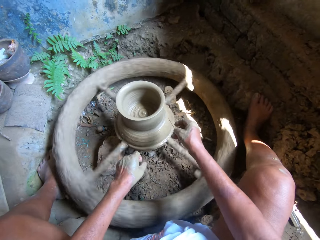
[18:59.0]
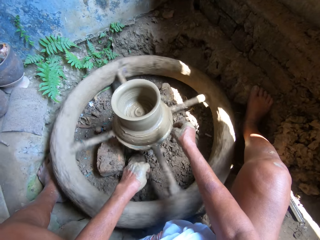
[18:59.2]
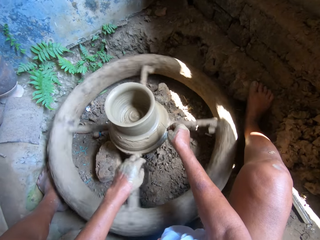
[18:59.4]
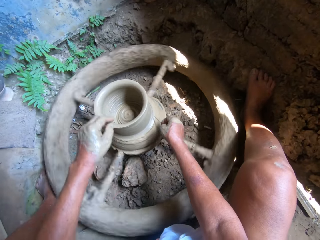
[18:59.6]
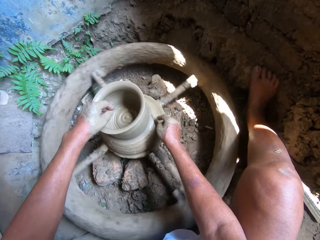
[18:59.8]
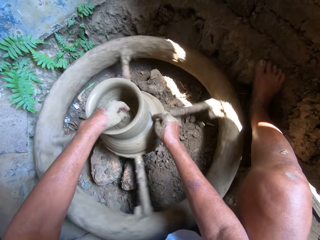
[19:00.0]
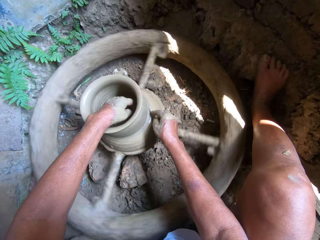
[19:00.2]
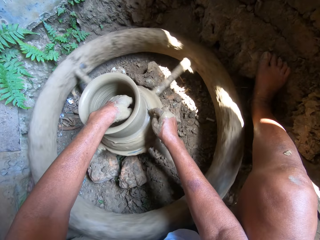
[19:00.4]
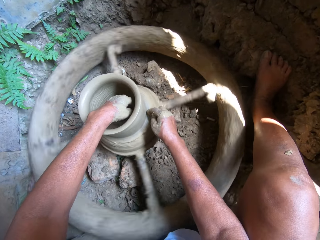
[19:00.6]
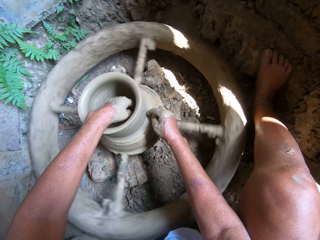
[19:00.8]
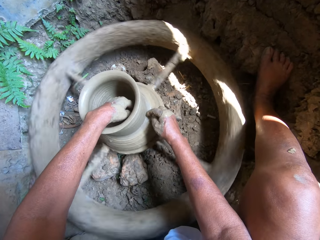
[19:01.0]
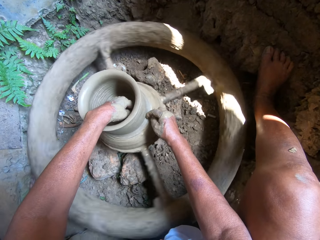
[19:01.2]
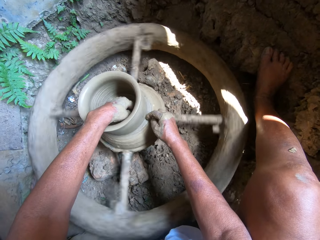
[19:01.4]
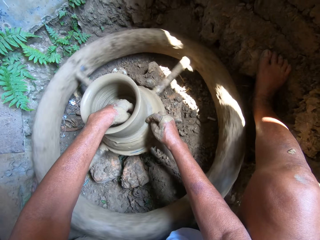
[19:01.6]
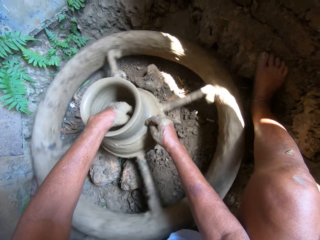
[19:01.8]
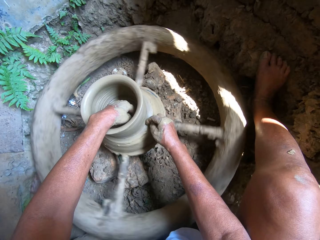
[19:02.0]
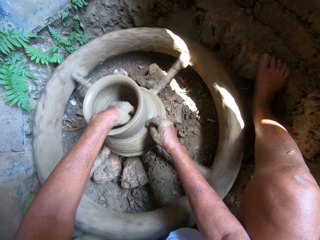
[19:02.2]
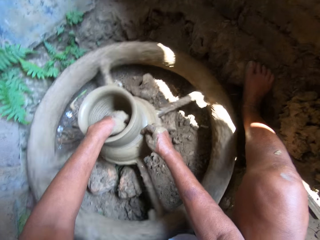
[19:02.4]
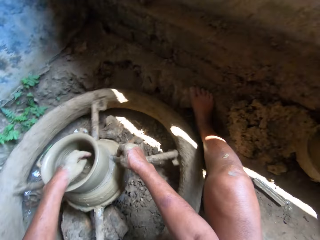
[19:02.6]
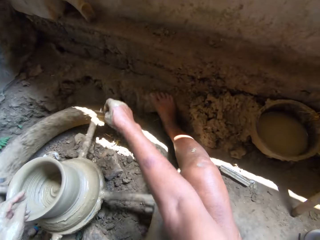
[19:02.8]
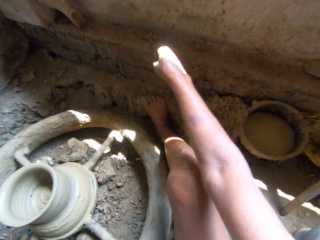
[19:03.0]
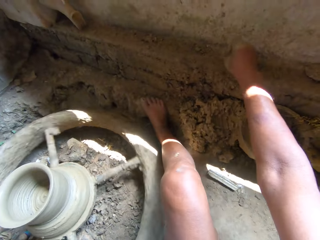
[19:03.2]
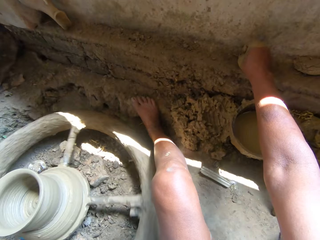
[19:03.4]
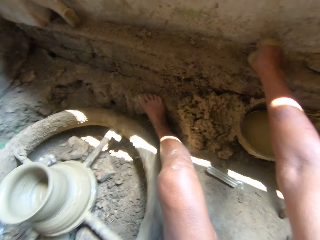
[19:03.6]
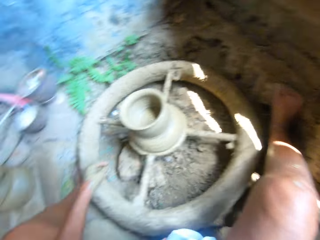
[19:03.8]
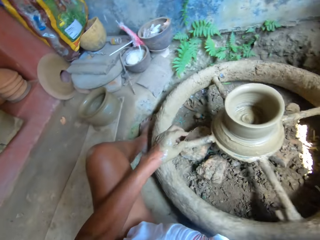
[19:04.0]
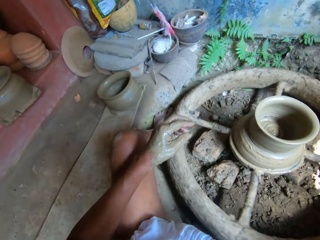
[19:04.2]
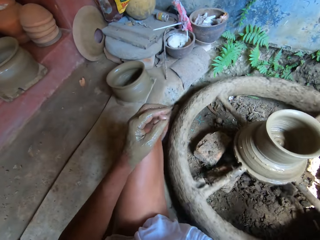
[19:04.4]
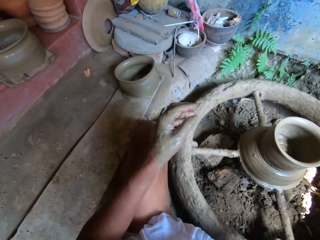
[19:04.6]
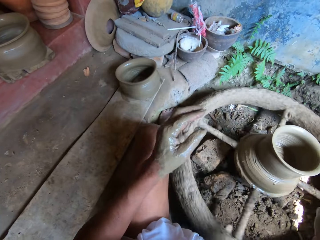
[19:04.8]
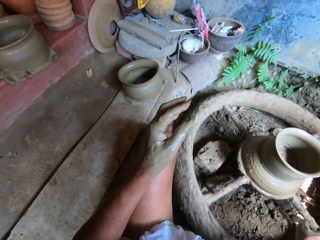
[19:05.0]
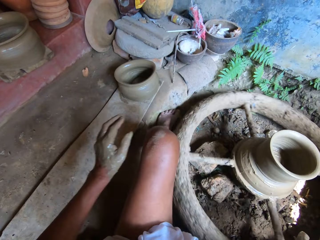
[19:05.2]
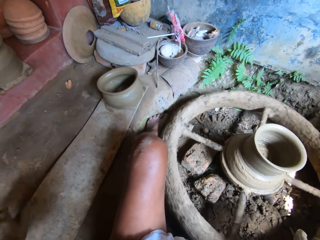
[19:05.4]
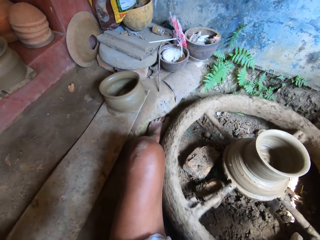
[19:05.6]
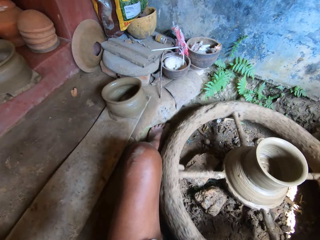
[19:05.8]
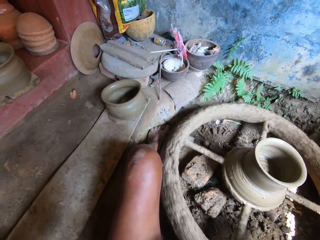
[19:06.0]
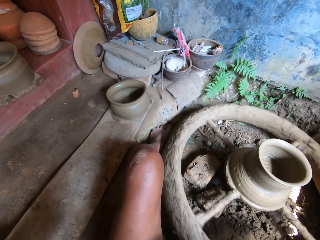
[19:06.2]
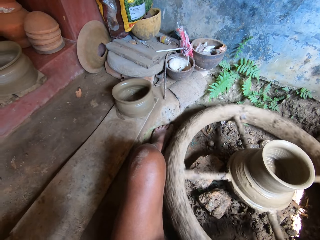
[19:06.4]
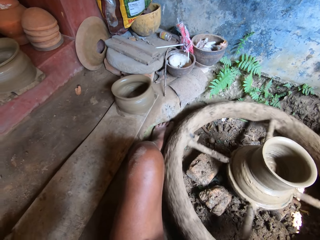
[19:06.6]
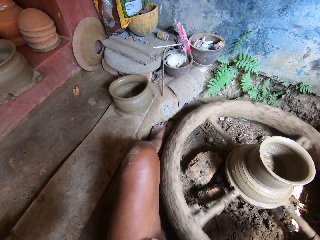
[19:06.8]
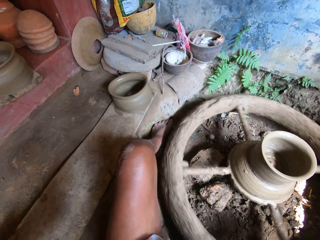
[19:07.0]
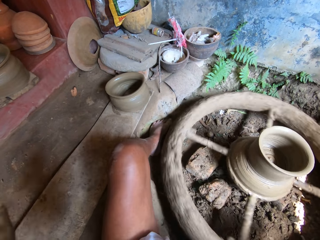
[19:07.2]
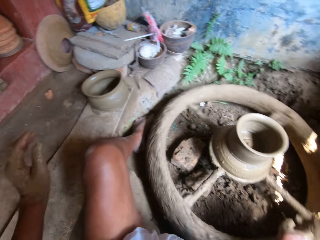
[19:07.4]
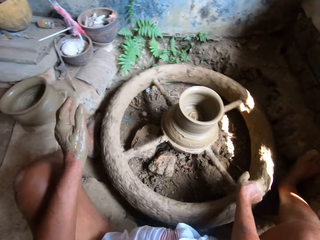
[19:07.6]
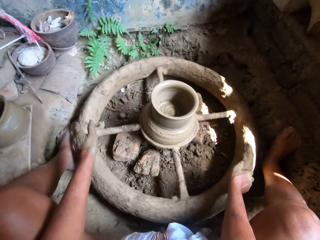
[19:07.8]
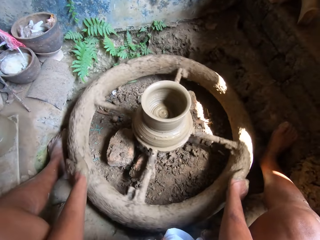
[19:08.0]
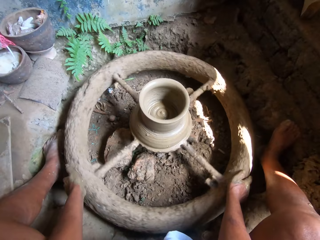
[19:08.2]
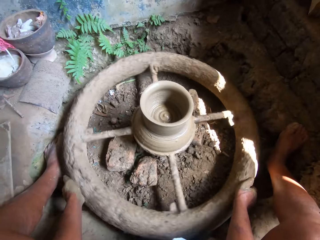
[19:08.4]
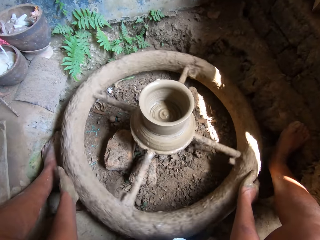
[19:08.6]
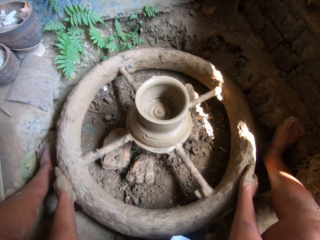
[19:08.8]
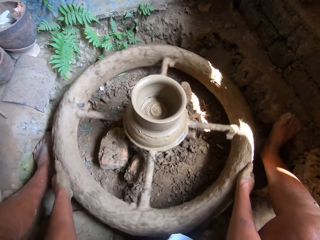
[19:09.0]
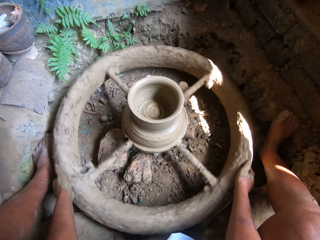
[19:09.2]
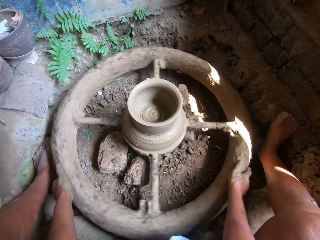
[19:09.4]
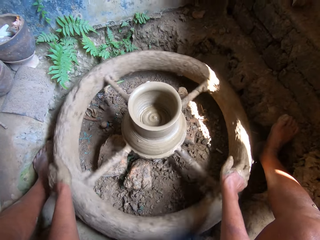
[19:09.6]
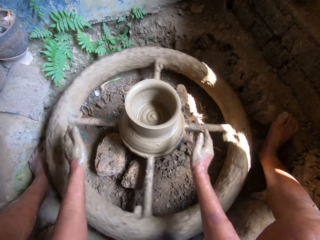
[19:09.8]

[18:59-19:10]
The camera wearer cuts the molded clay on the pottery wheel with the broom stick in his right hand. He drops the broom stick on the wall with his right hand. He moves the wooden board on the floor with his left hand. He grabs the pottery wheel with both hands and slows the pottery wheel.

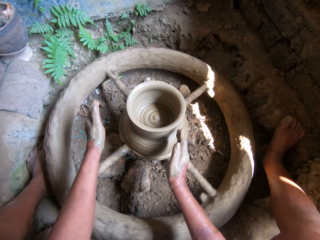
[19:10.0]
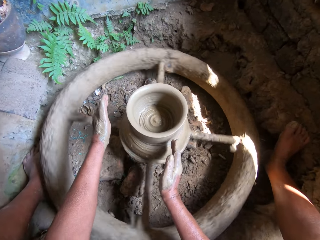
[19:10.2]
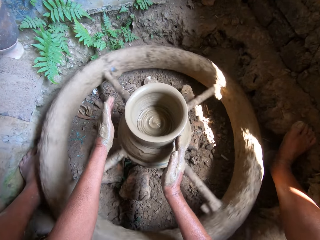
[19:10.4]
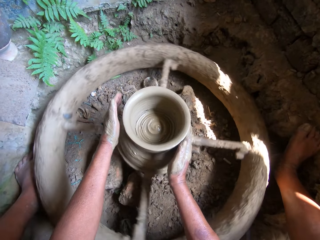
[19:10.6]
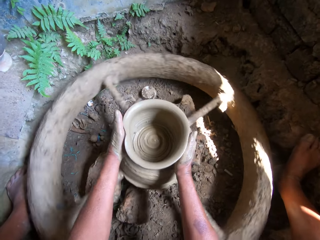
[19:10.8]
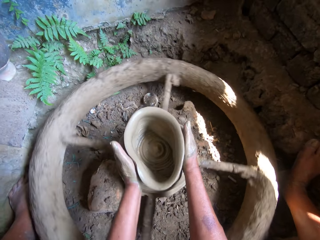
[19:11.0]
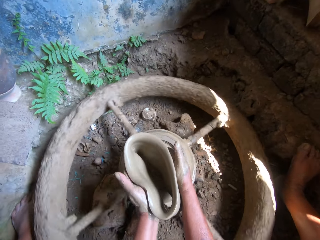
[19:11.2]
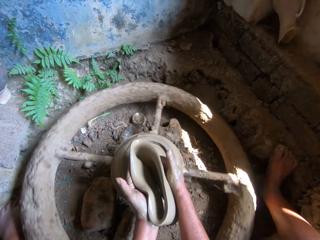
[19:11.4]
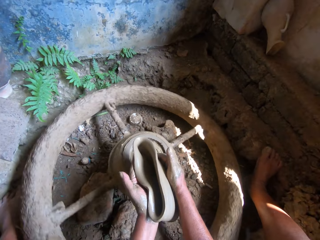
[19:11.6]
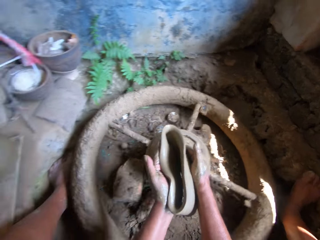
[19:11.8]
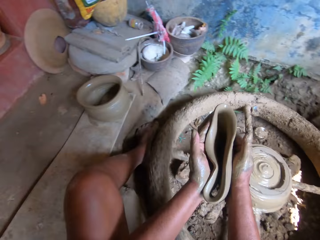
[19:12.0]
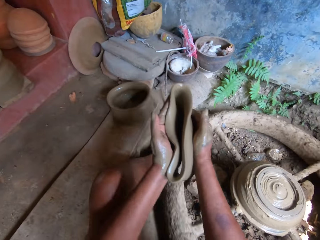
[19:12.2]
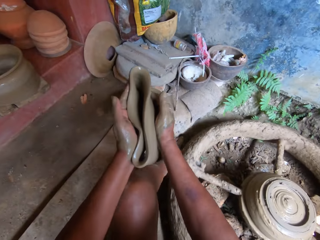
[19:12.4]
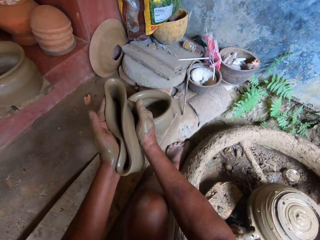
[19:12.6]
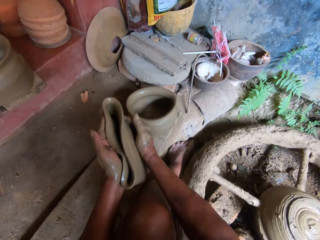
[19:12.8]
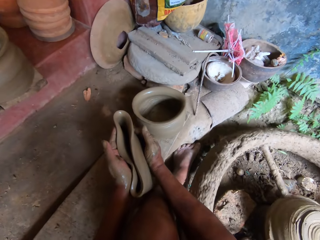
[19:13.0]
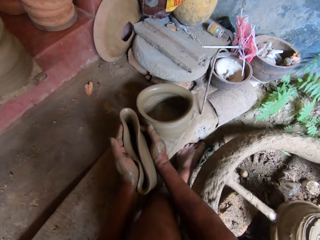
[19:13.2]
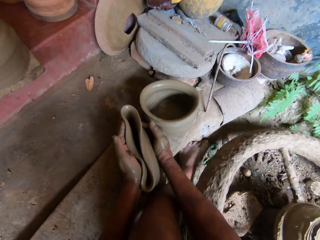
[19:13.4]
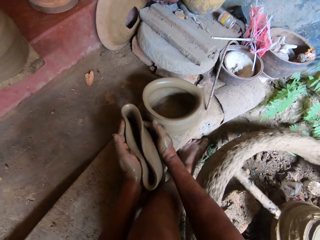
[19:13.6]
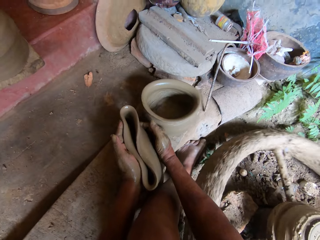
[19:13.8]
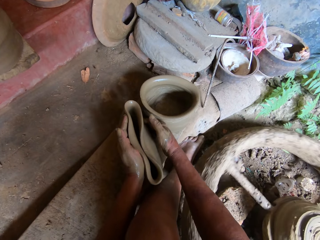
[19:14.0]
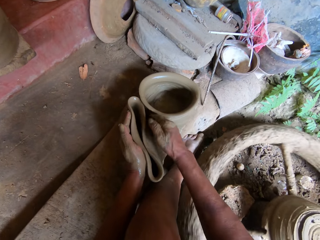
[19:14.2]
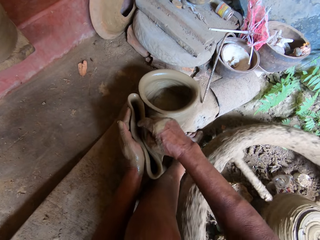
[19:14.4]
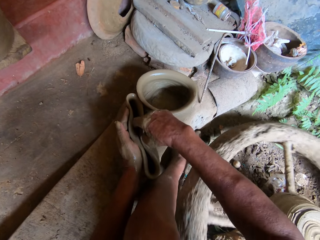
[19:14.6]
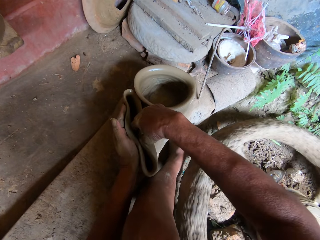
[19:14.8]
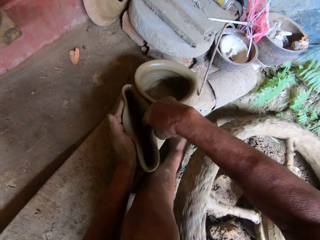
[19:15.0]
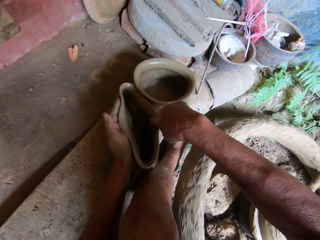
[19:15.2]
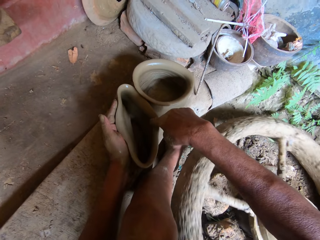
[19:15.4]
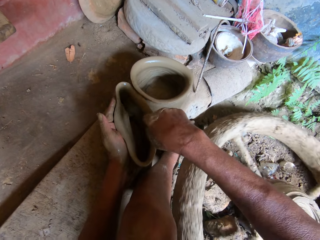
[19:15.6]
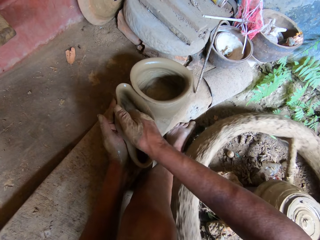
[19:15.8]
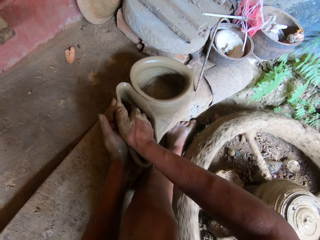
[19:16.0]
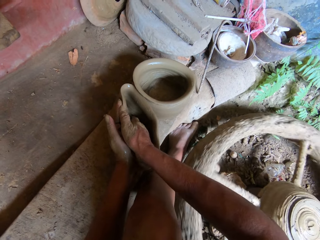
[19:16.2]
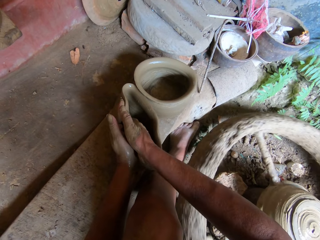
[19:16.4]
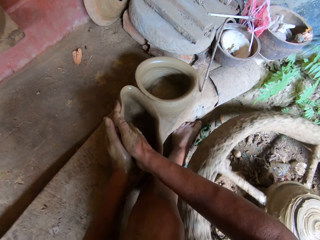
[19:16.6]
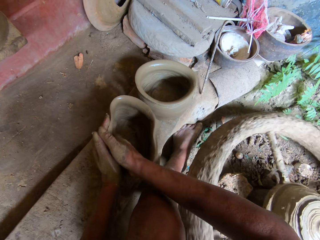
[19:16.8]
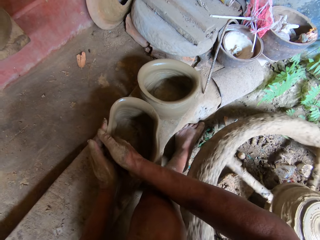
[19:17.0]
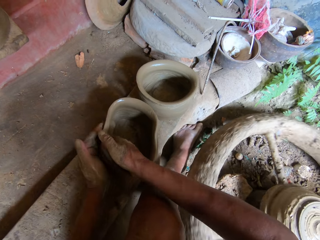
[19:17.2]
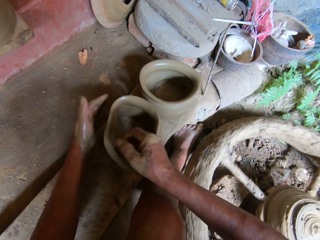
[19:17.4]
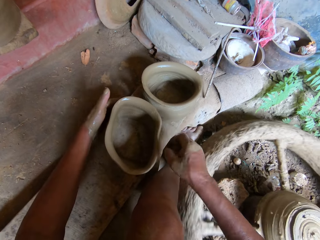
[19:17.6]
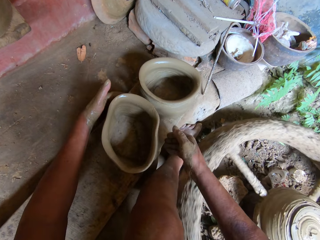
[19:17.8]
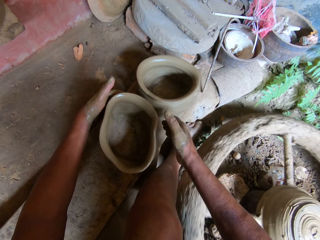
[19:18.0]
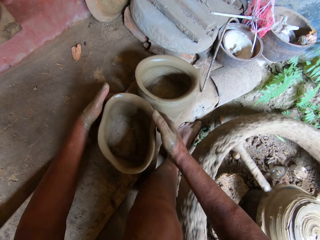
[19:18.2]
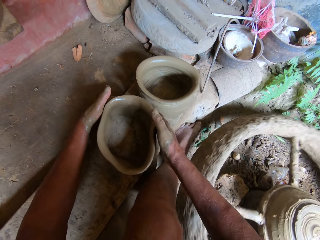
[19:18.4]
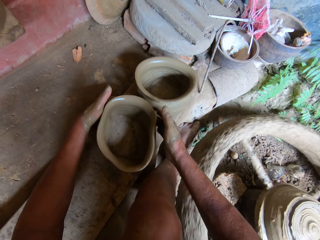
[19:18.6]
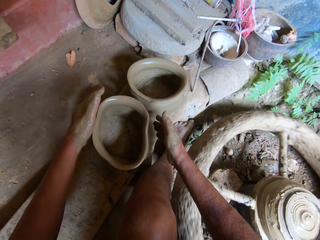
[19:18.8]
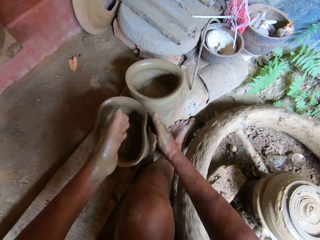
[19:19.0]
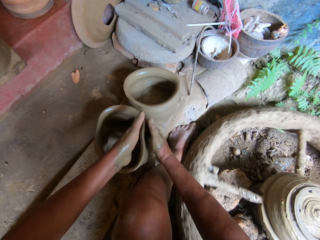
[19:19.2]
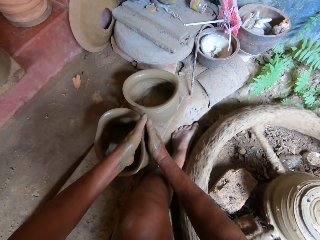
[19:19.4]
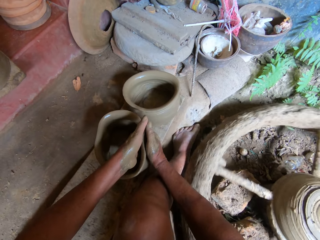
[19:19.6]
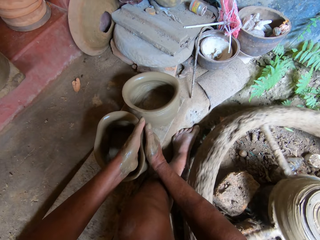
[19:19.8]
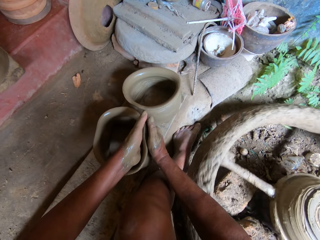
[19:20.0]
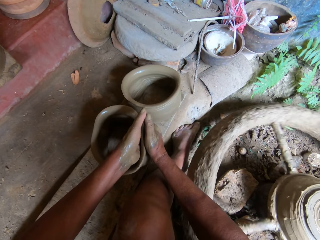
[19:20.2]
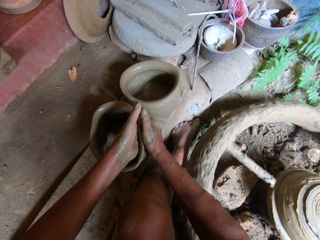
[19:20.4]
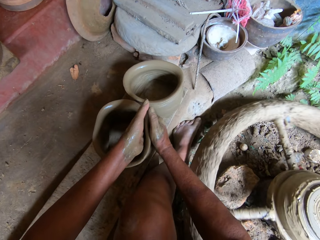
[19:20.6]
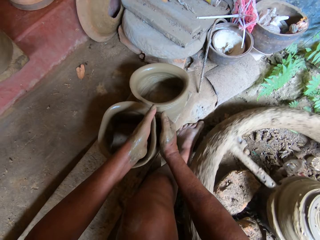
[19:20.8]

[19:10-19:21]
The camera wearer picks the molded clay from the pottery wheel with both hands. He drops the molded clay on the wooden board with both hands. He shapes the molded clay on the wooden board with his hands.
